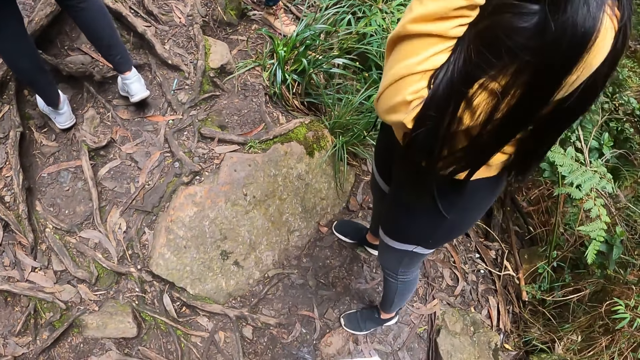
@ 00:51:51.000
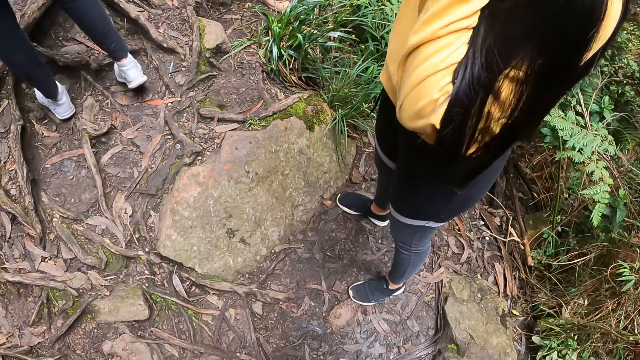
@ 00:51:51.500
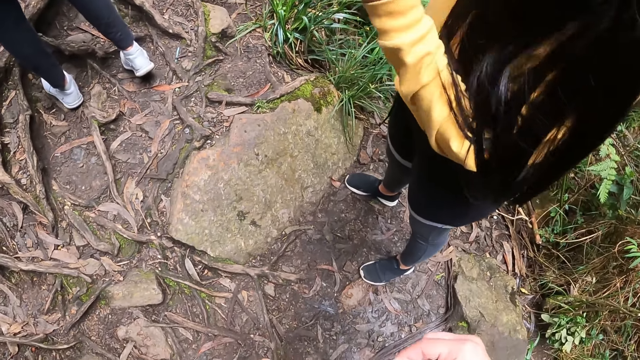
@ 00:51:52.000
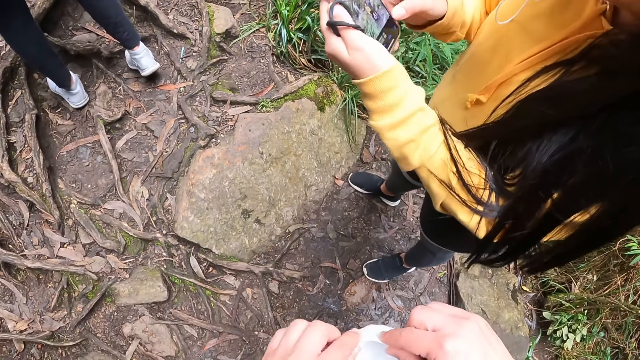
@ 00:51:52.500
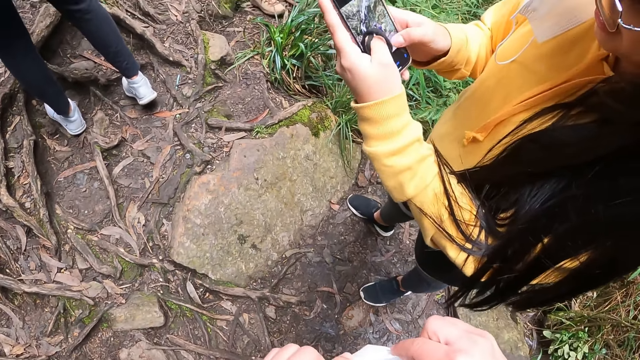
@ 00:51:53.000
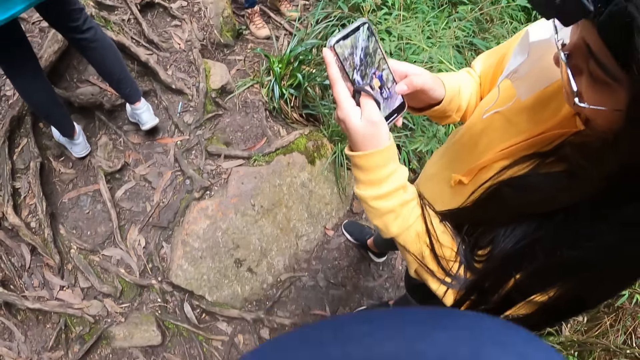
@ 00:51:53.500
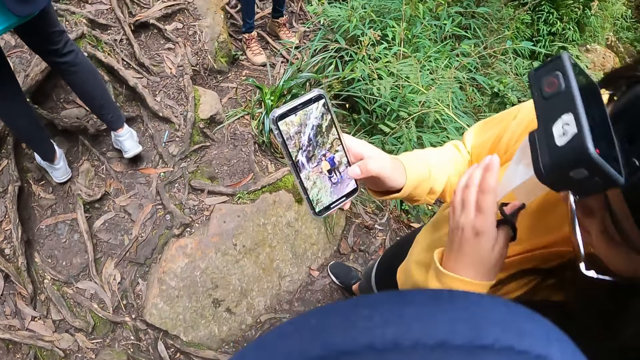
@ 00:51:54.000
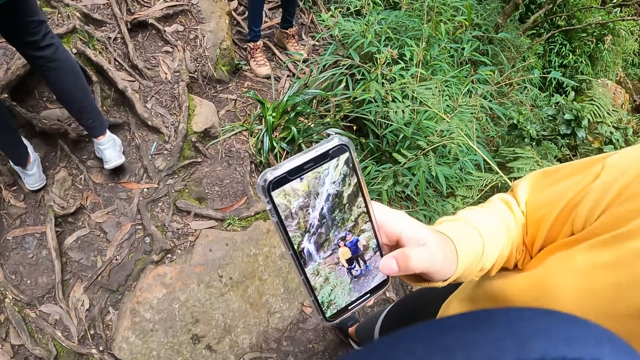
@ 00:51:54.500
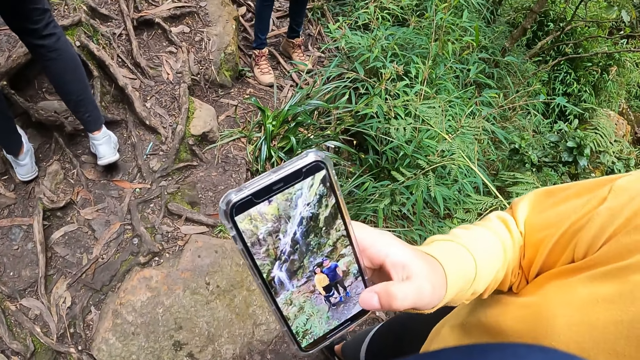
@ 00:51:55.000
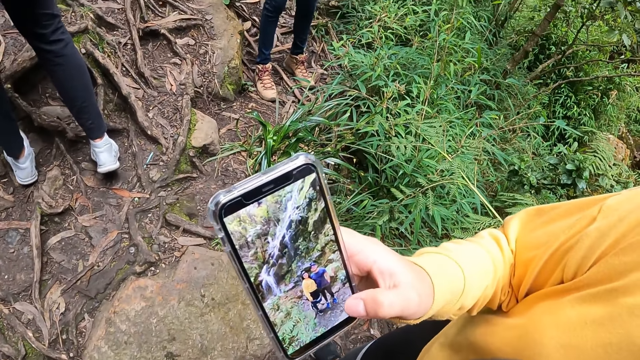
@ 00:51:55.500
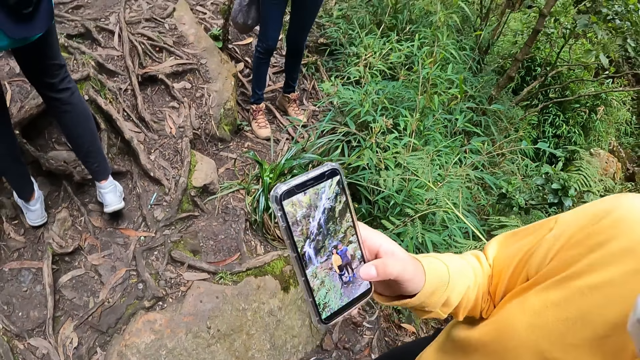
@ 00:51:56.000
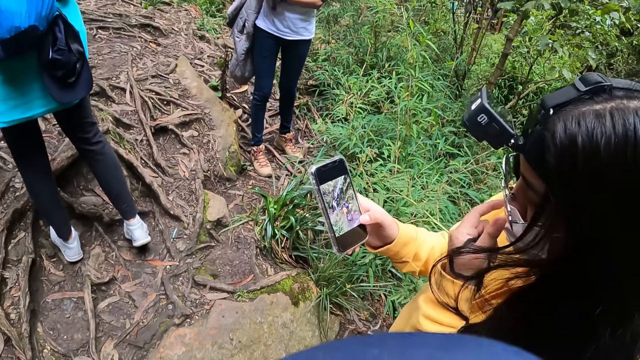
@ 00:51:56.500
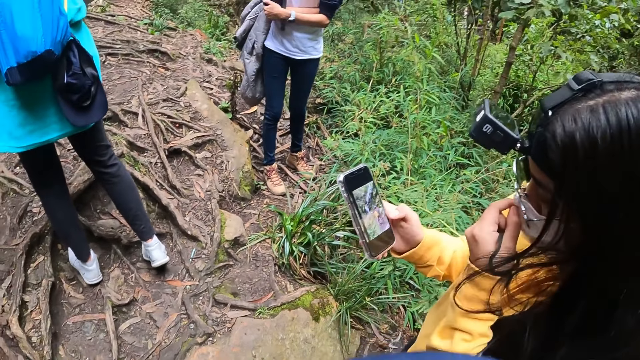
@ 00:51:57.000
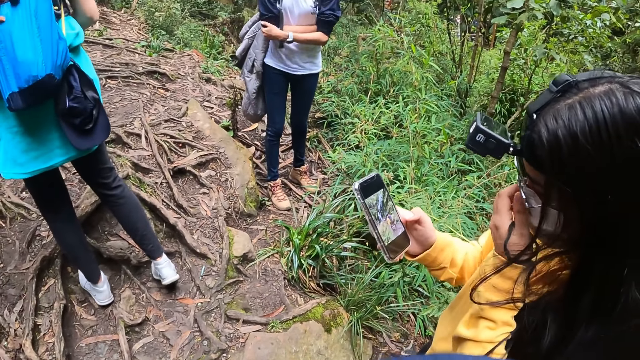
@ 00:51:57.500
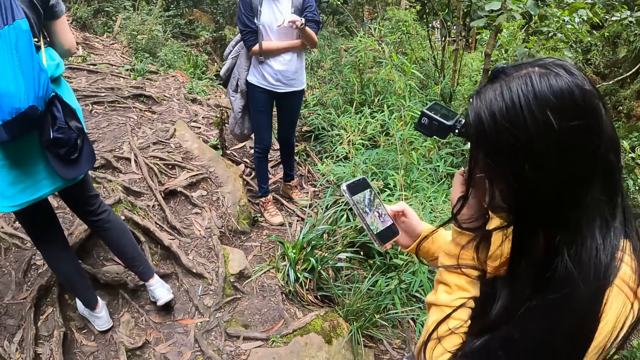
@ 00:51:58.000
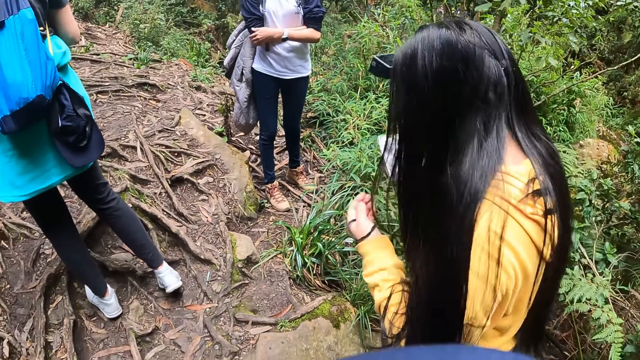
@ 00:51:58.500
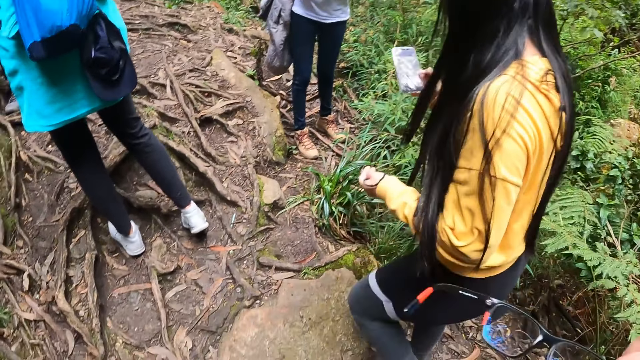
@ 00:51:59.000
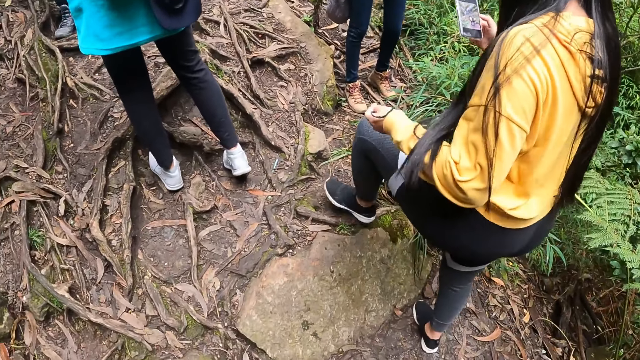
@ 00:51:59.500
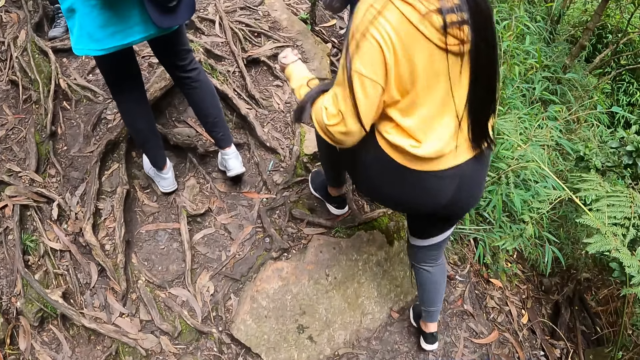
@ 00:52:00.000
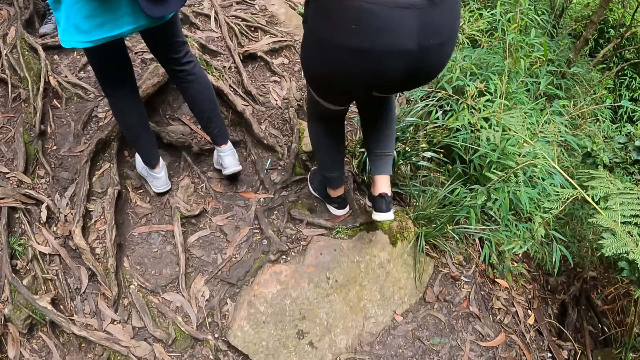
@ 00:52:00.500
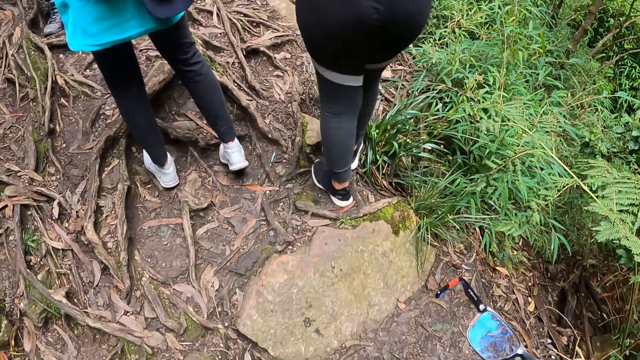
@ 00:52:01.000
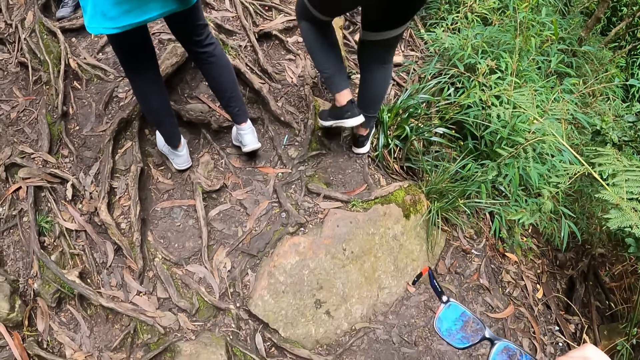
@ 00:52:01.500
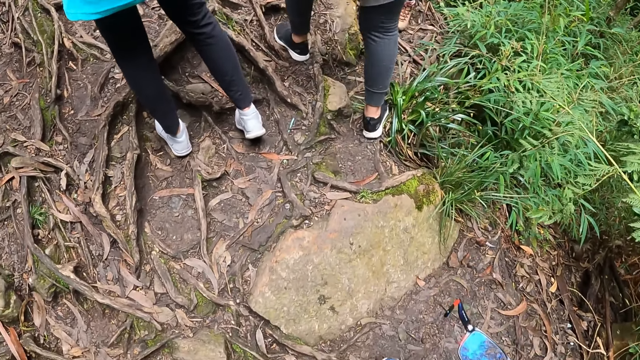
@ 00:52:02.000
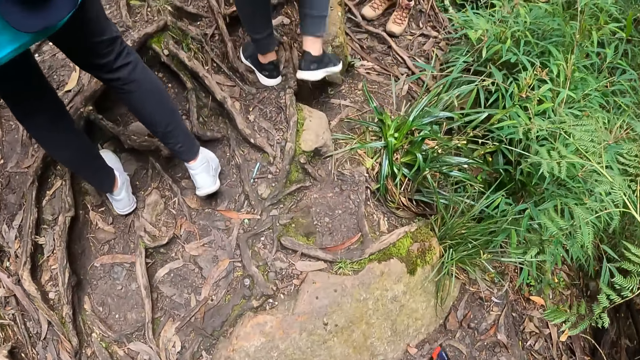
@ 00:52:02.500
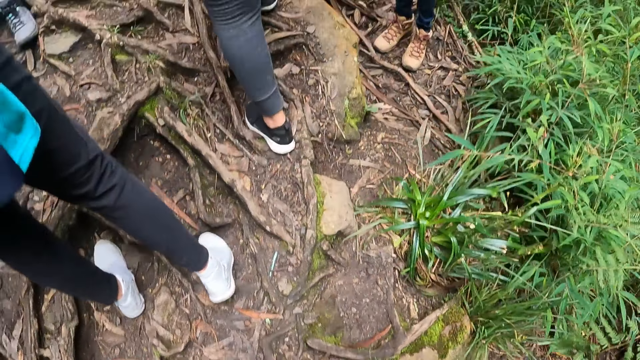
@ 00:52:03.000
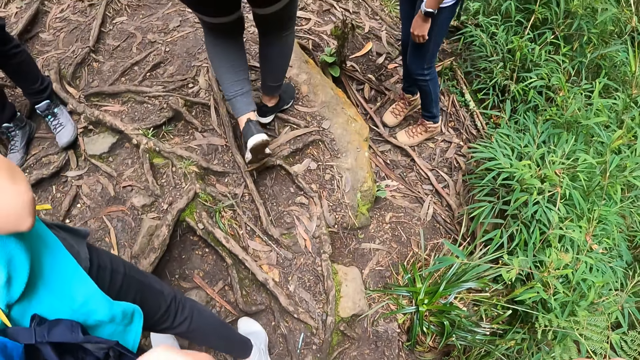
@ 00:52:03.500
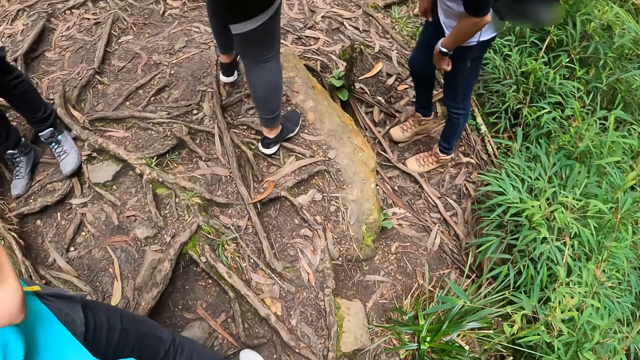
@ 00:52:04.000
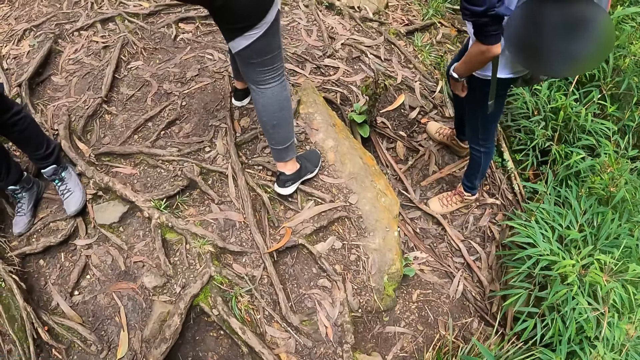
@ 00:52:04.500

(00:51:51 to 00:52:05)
The camera wearer adjusts a face mask in both hands. A woman operates a phone with both hands. The woman adjusts the face mask on her face with her left hand. The woman operates the phone with her right hand. The woman adjusts the face mask on her face with her left hand. The camera wearer walks around.

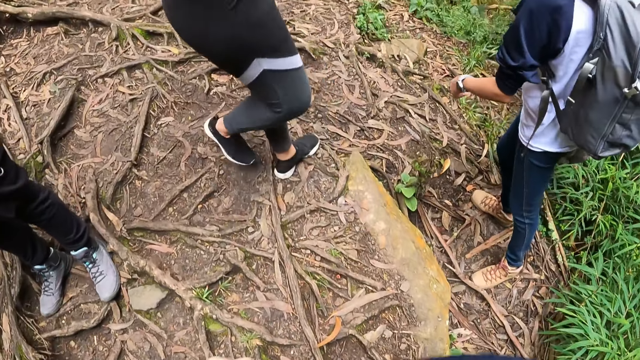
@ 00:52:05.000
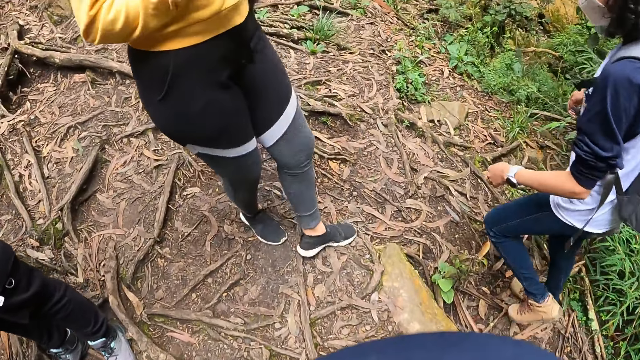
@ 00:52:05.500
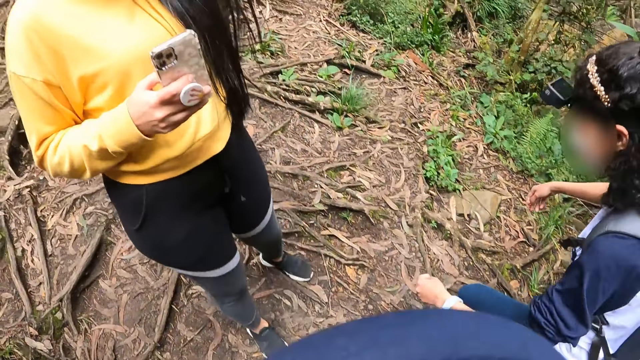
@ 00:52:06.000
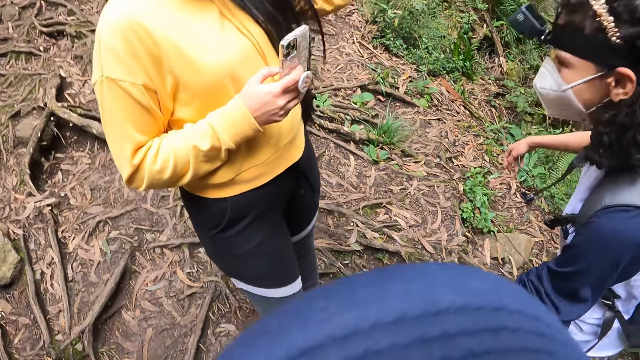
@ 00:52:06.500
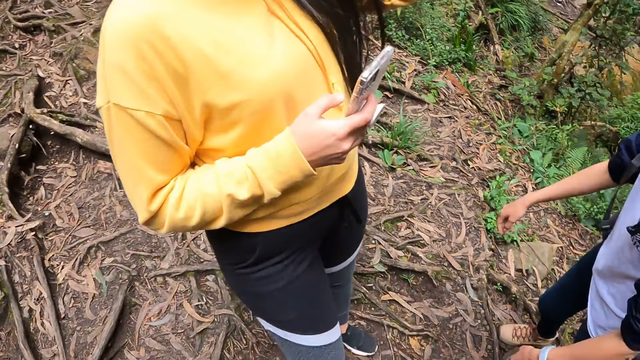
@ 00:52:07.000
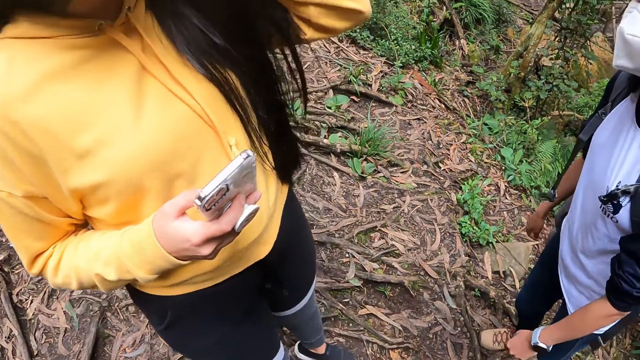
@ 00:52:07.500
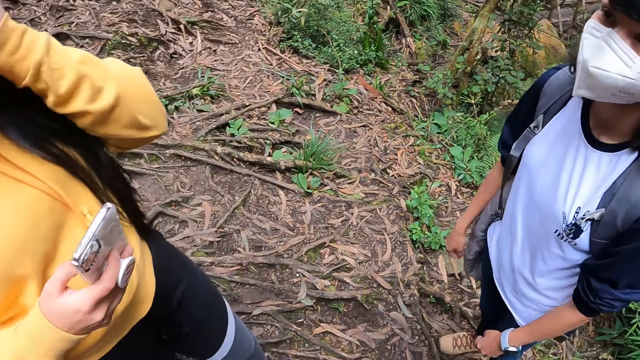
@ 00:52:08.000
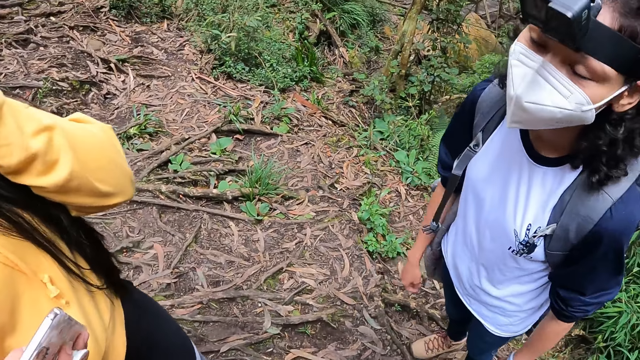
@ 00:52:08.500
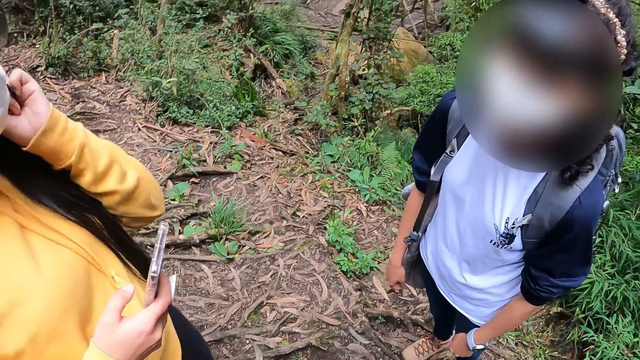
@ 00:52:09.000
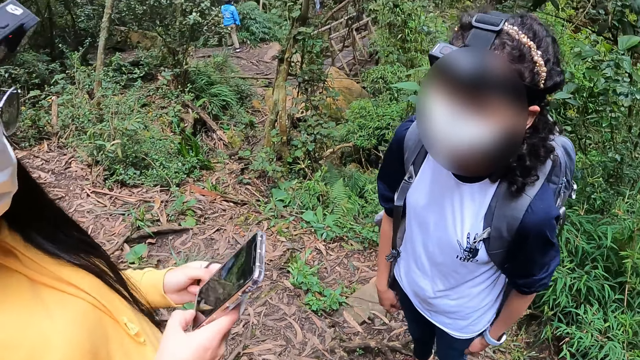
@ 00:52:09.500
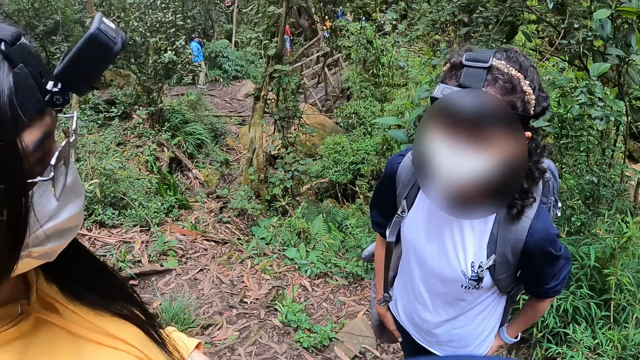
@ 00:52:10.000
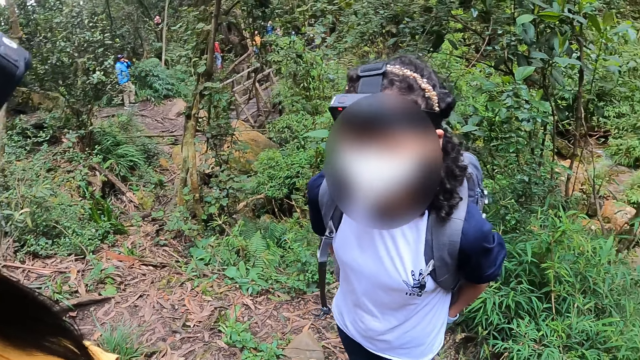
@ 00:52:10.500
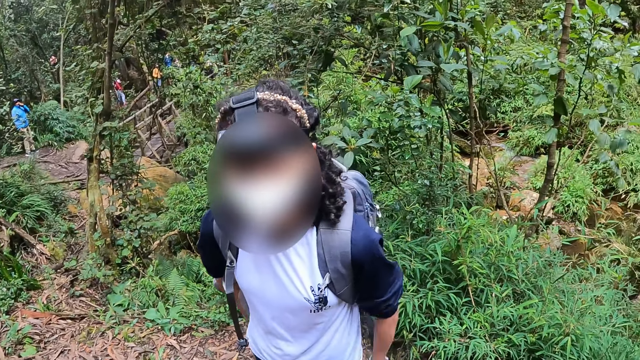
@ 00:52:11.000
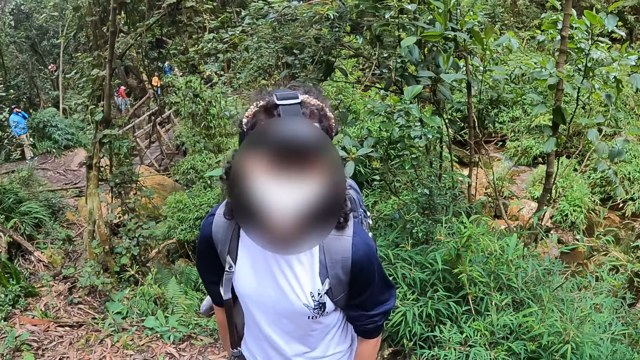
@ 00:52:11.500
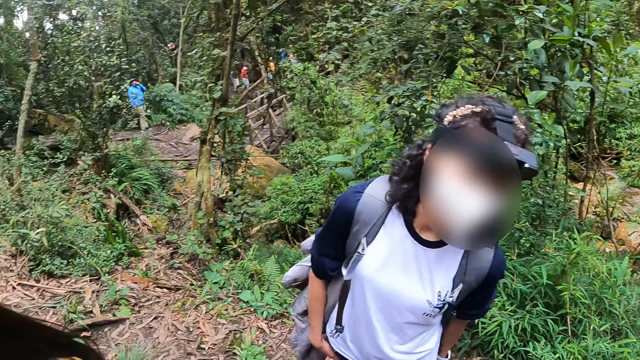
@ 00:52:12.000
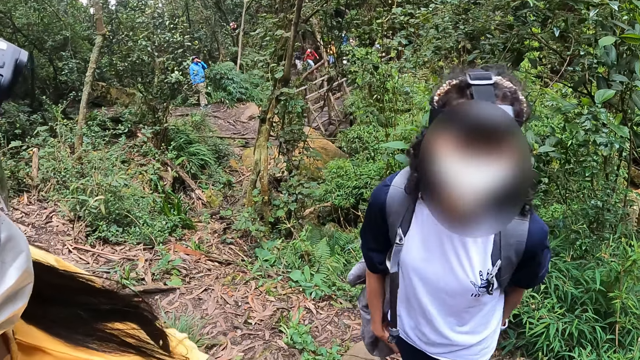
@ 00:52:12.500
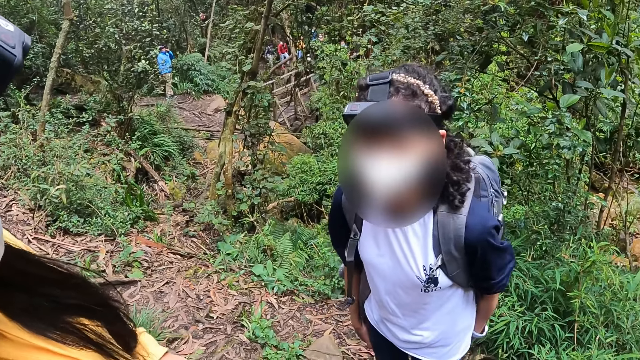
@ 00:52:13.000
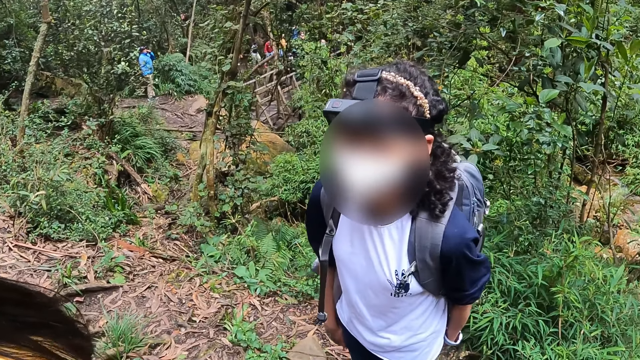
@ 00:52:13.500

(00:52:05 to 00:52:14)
The camera wearer talks to a person.
